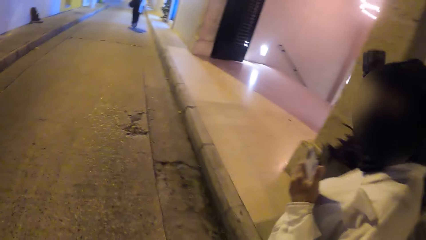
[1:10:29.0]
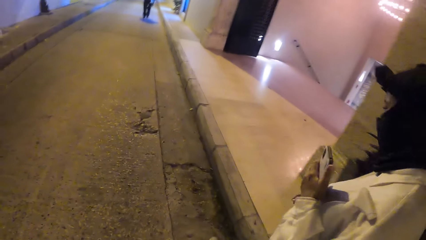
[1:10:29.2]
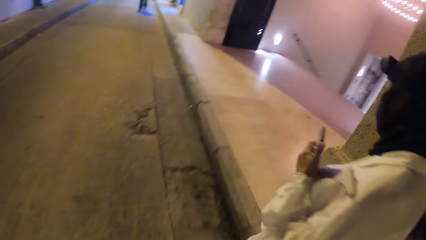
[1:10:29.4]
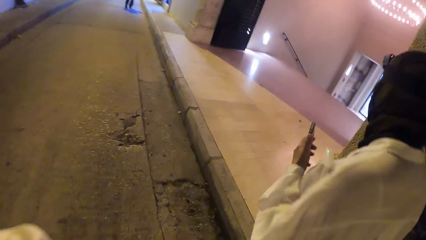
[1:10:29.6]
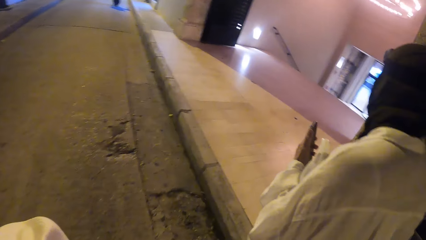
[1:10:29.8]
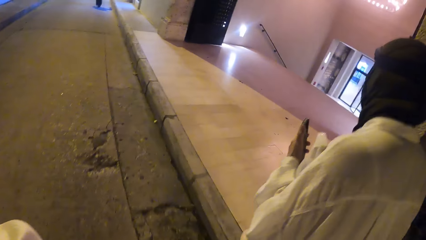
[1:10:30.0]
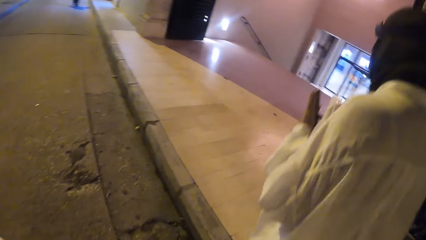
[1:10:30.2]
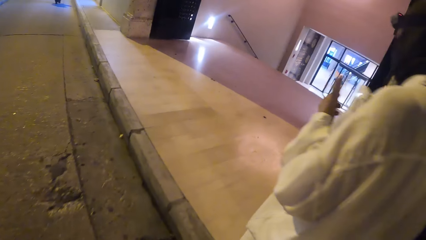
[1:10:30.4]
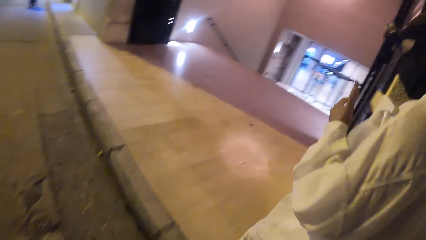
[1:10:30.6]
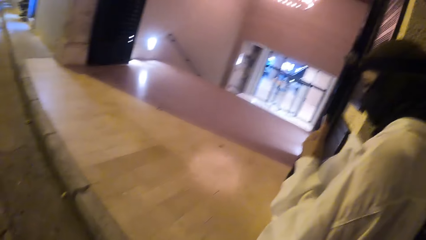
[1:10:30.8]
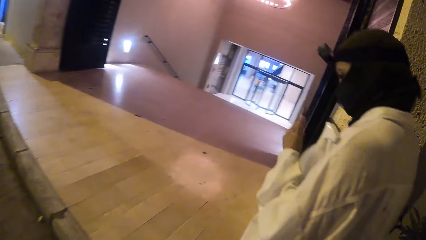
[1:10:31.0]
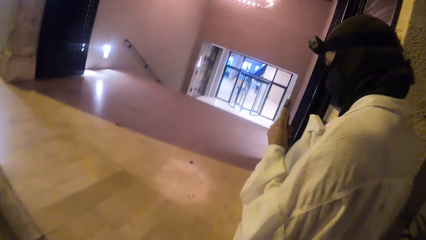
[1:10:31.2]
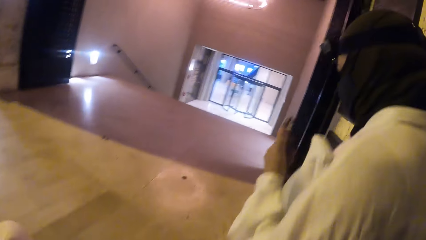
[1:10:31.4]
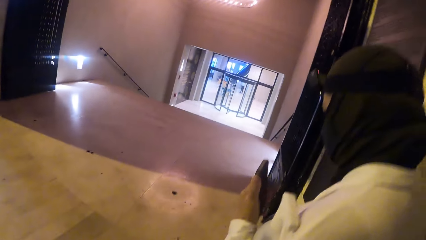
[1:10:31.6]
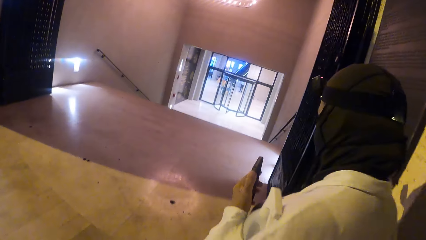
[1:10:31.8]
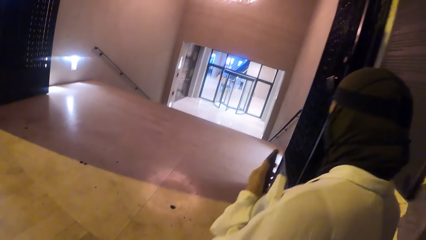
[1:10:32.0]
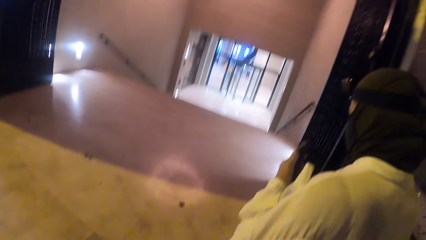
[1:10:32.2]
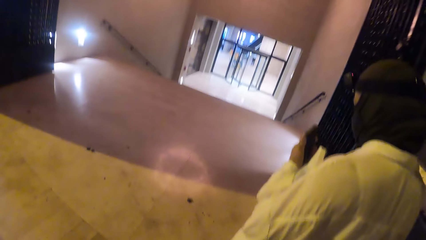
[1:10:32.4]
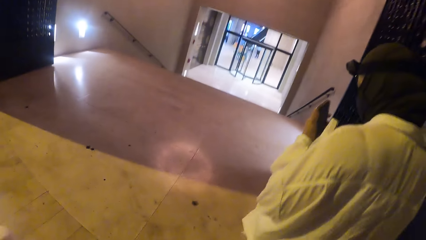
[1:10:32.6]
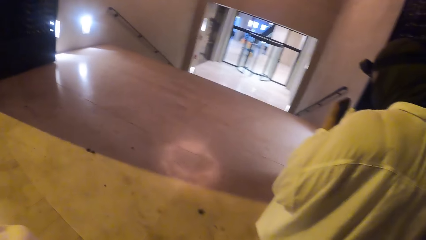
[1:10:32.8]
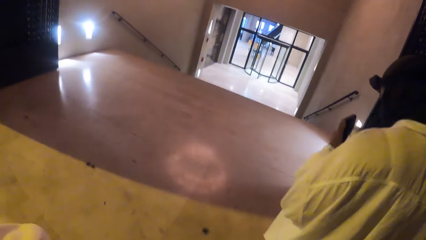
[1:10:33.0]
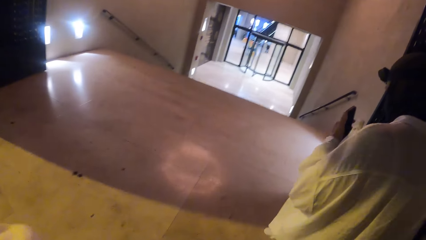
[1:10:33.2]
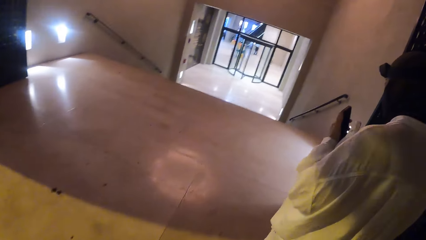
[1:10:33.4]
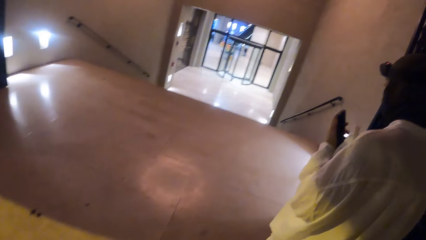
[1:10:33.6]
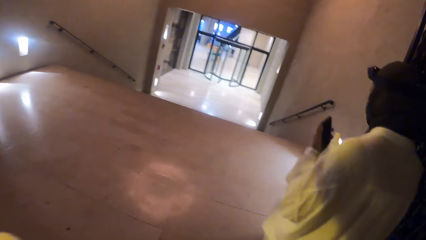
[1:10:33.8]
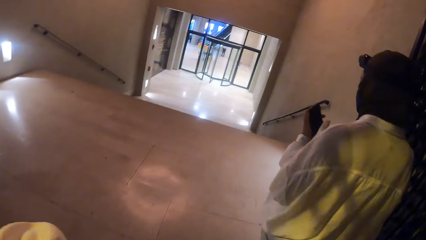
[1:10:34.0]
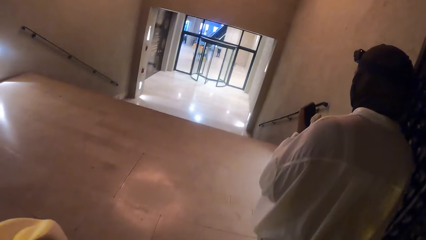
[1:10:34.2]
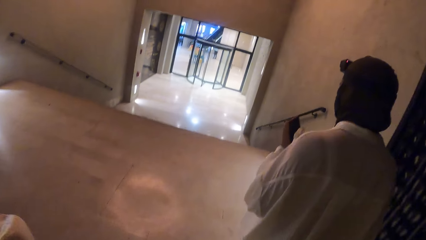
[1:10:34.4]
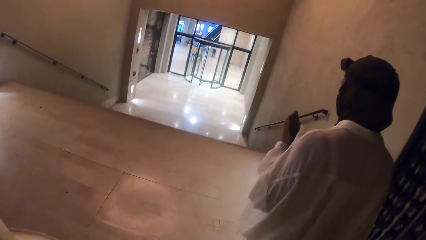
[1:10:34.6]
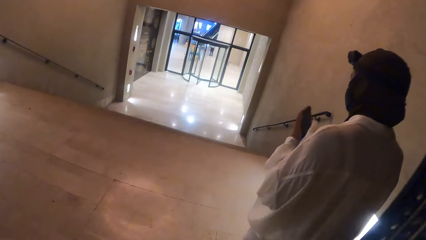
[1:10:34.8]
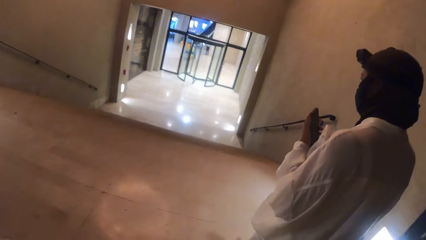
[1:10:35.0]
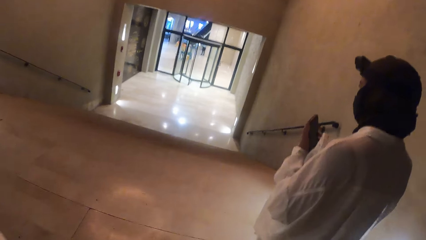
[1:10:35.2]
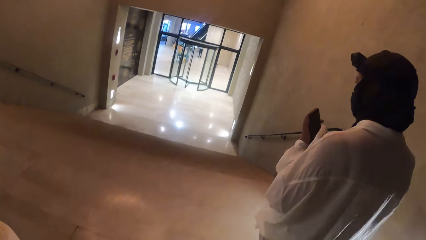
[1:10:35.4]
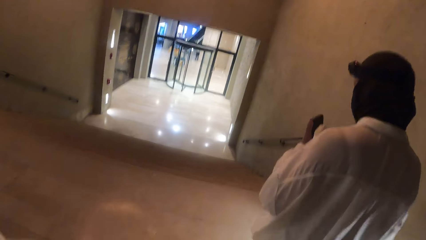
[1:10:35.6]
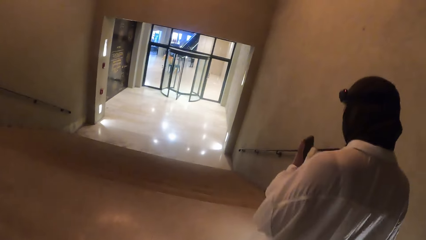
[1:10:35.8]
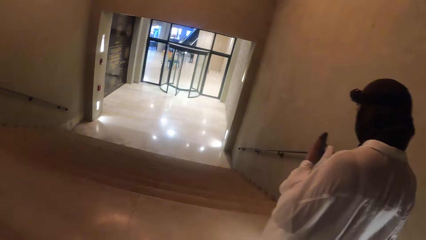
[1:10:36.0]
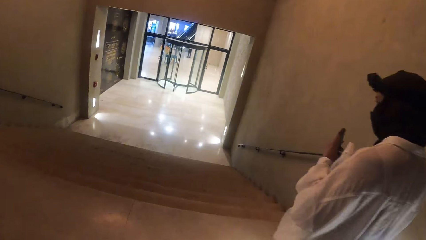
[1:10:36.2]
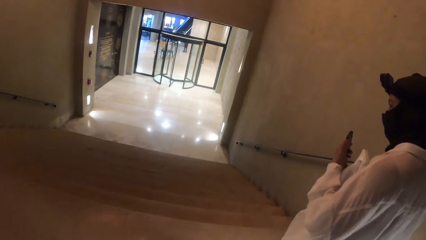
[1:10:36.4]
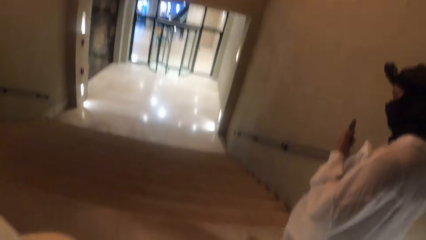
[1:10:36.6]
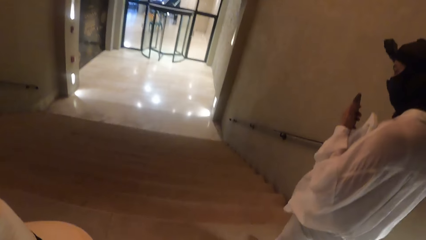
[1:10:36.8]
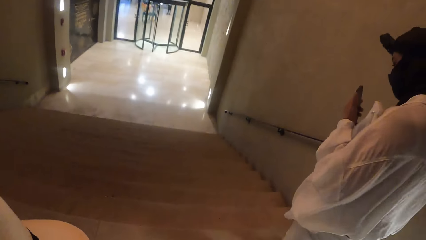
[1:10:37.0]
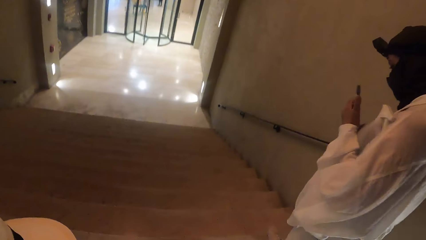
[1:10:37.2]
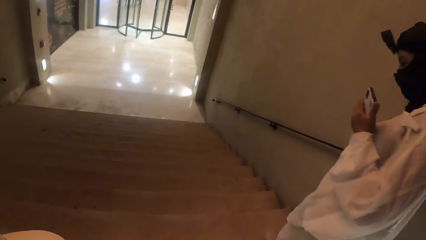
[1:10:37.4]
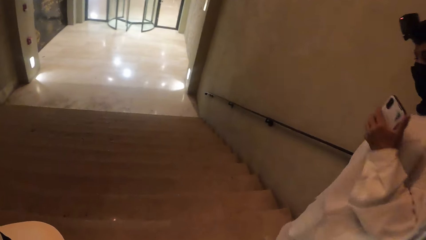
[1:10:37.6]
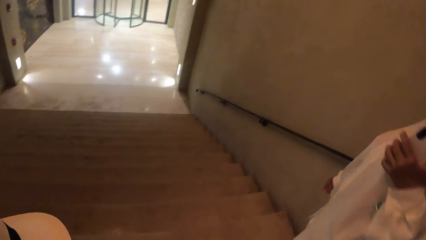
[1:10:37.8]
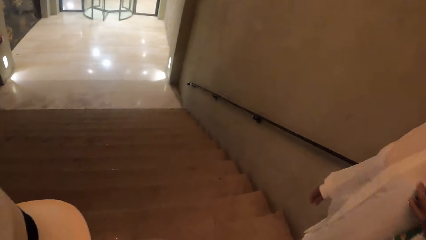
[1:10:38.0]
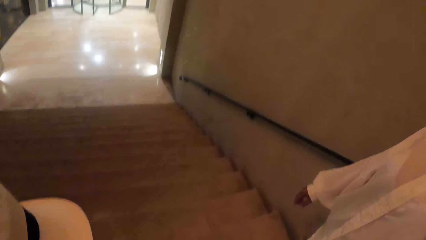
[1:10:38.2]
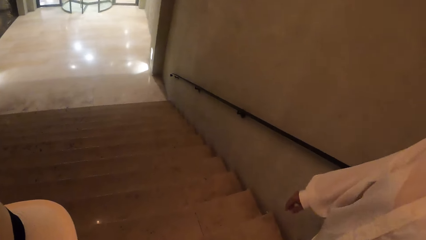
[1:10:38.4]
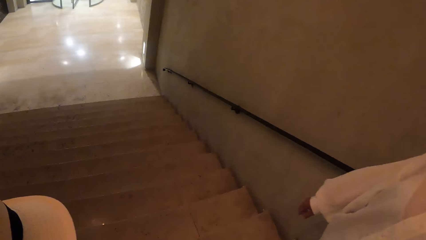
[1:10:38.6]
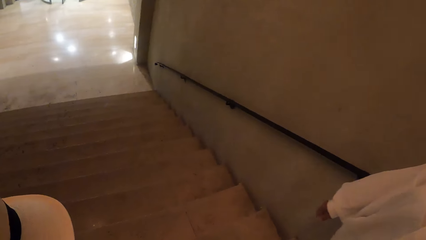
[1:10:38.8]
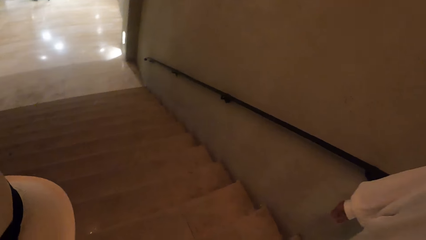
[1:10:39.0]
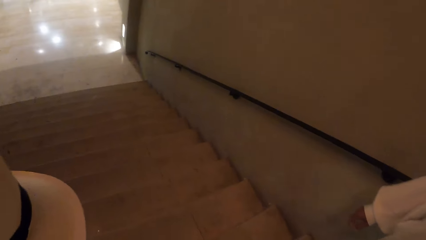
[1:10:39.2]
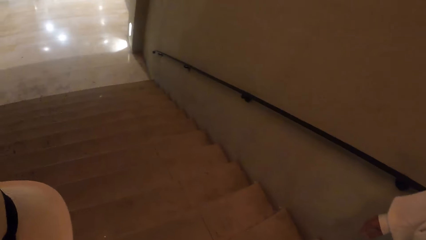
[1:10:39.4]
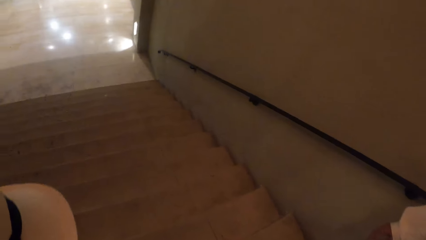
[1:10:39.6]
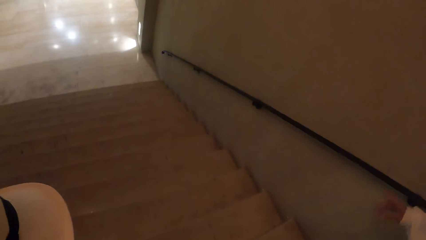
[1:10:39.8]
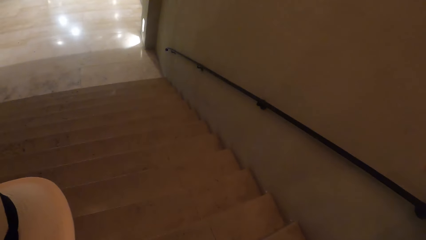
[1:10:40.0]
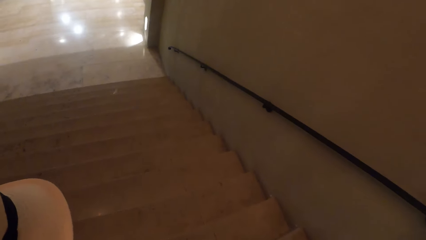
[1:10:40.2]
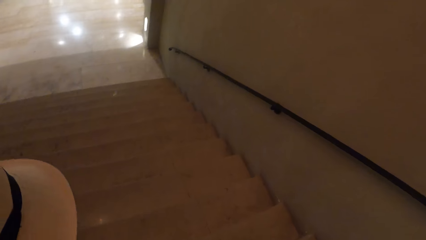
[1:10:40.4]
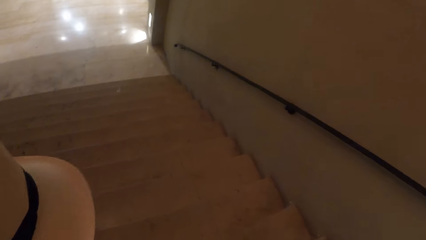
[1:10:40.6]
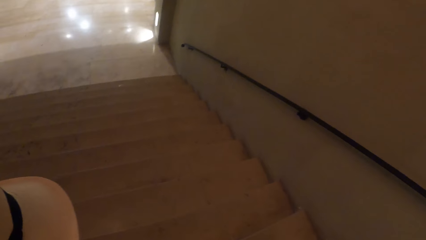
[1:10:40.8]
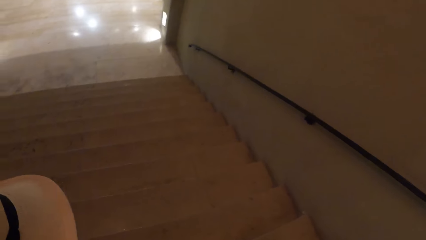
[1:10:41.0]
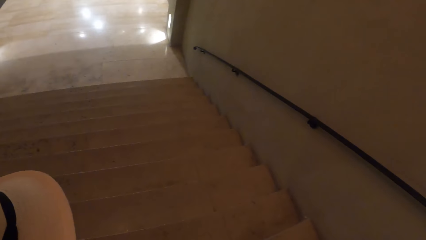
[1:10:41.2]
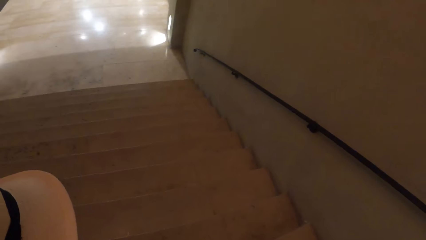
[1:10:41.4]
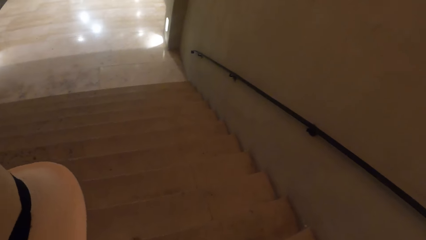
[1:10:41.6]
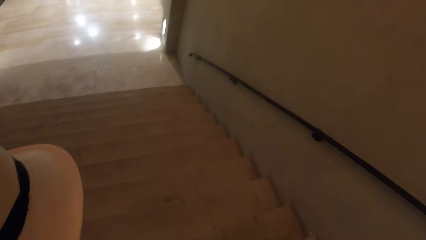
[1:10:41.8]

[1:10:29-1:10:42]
The camera wearer walks towards the building entrance. The woman walks down the flight of stairs. The camera wearer walks down a flight of stairs.

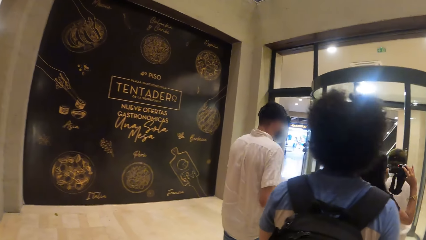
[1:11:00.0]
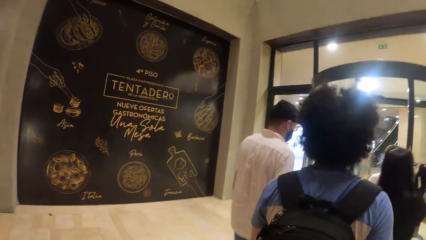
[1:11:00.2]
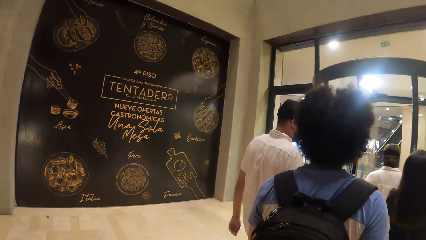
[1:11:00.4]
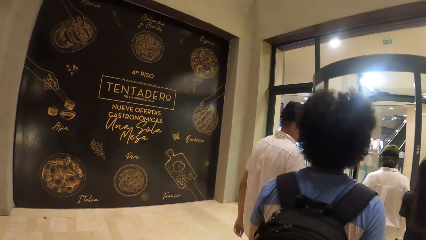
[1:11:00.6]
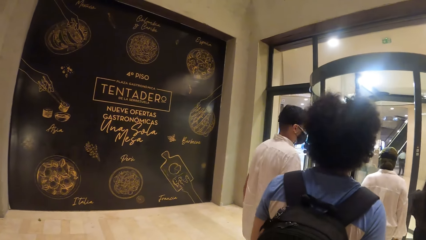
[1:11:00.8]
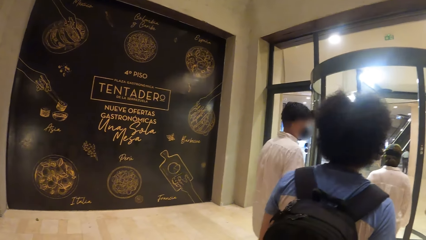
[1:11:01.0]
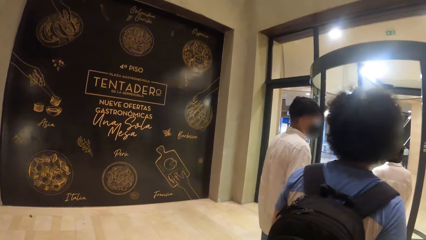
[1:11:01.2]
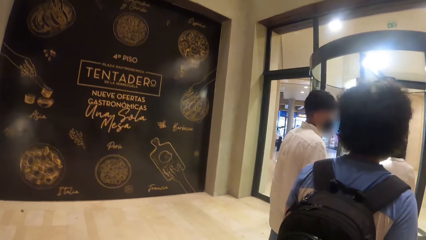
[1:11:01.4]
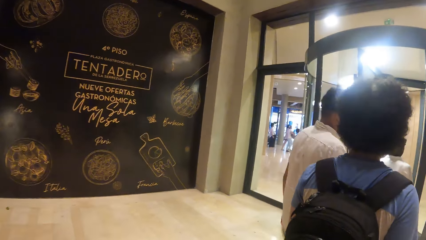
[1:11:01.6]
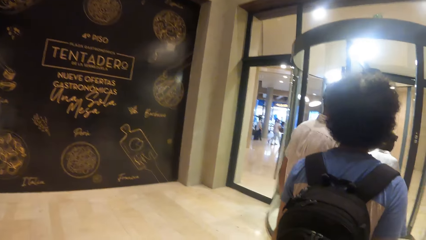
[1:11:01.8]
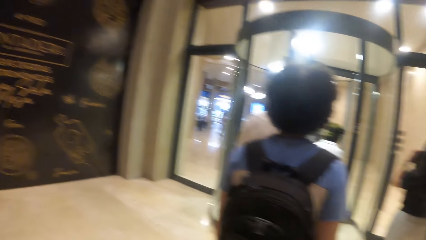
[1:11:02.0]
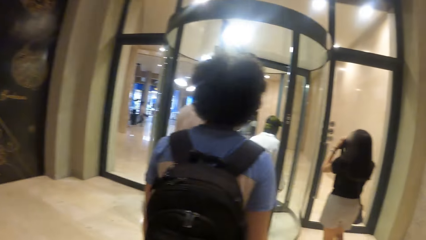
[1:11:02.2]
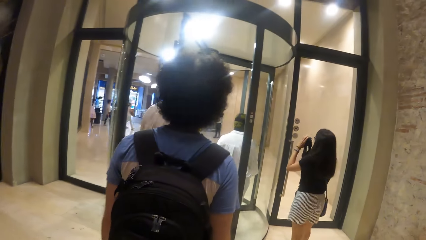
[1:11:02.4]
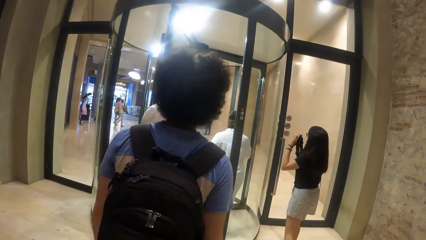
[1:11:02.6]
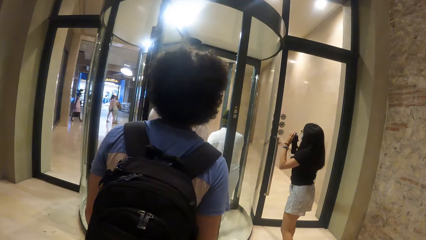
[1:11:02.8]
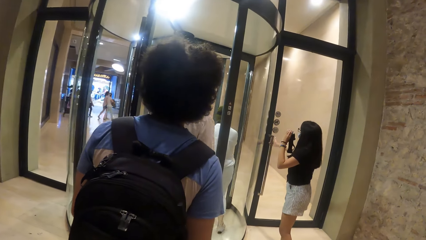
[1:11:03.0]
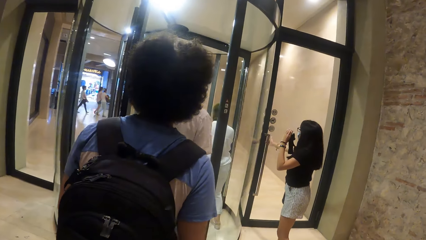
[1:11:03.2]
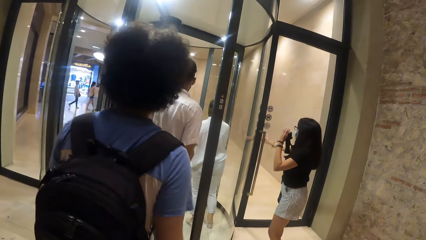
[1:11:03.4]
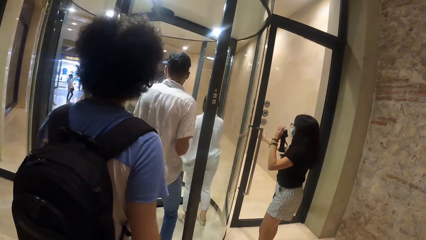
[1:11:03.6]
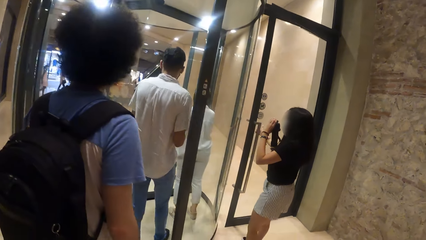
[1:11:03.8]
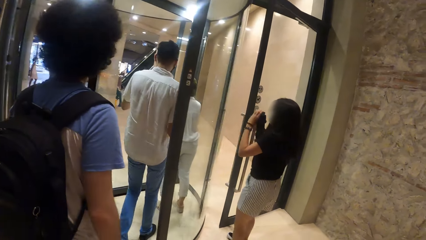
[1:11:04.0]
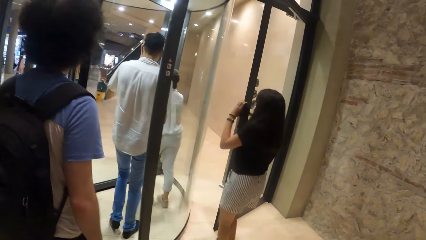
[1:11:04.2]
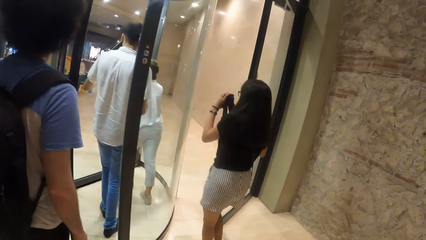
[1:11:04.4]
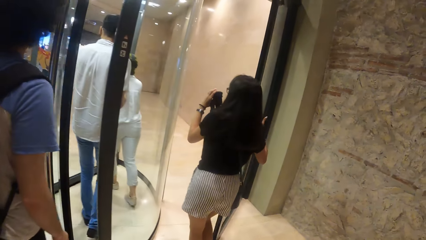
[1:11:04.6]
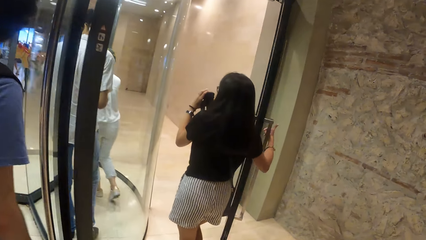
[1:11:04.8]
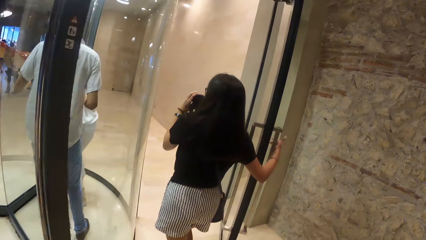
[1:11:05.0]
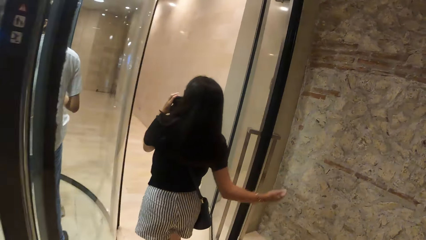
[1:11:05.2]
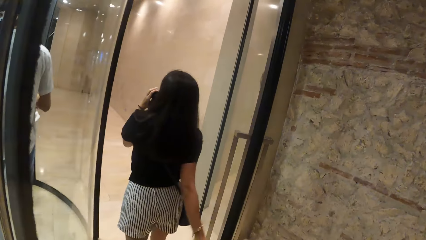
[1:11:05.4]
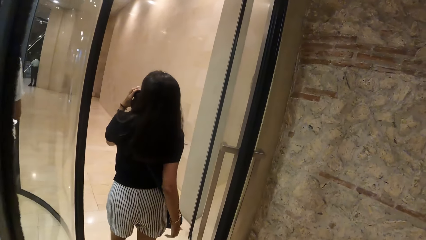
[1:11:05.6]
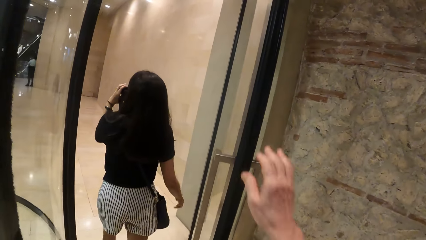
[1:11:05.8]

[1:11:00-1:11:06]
The woman walks into a mall. The man walks into the mall. Another woman holds a camera in her hands. The second woman opens the building door with her right hand.
